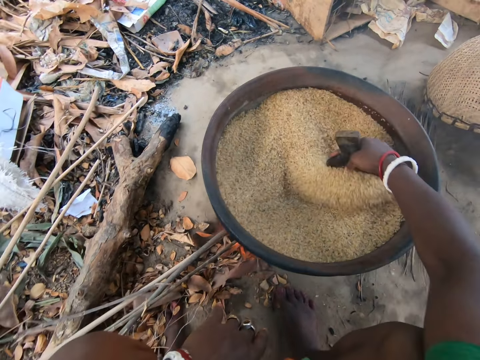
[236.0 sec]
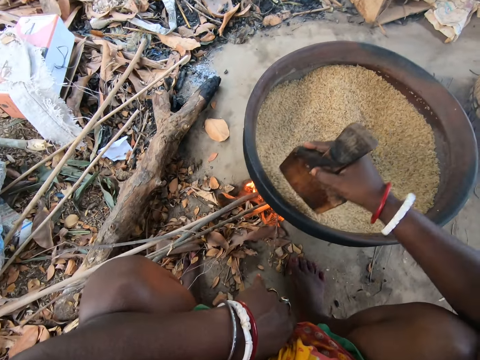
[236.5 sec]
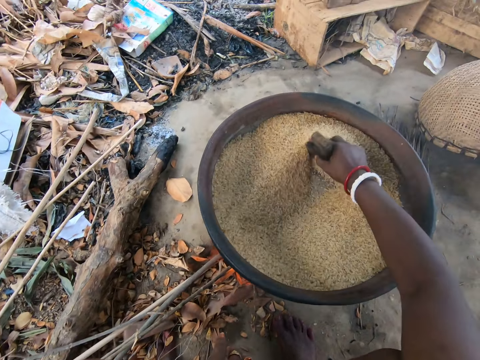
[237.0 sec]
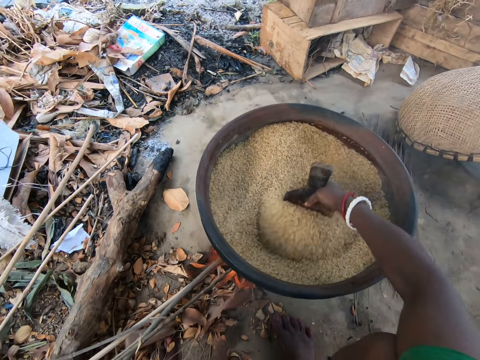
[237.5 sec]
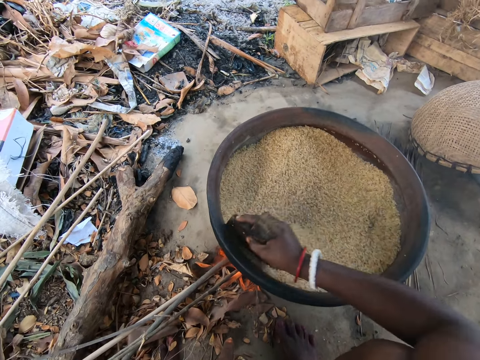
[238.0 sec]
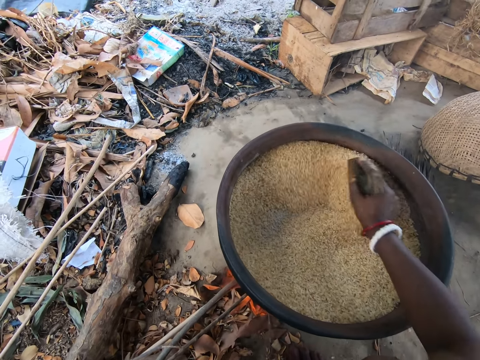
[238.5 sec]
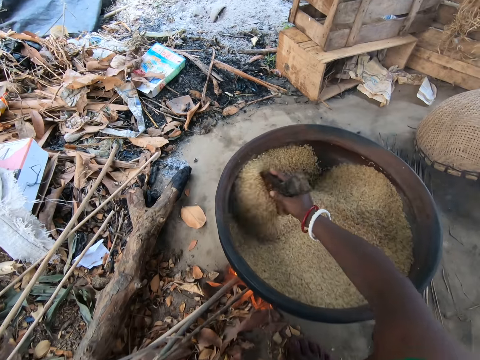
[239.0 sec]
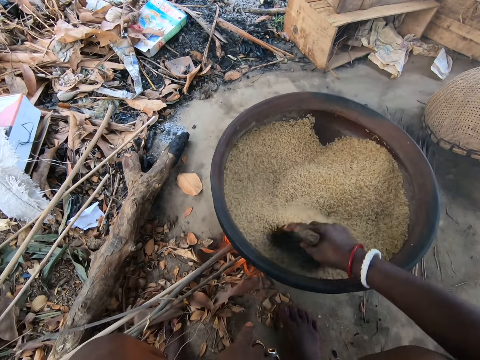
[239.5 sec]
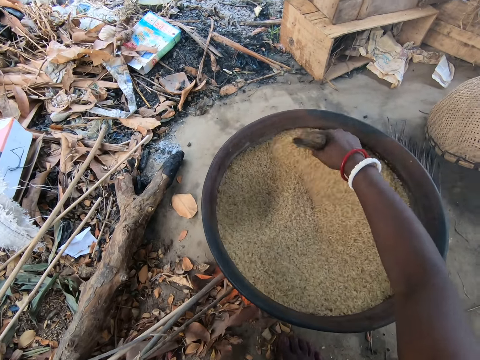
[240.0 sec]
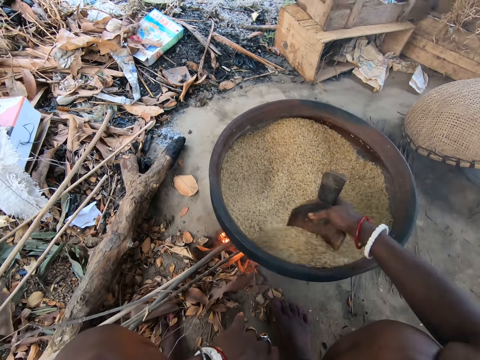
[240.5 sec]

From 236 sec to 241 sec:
The camera wearer stirs something in the pot.

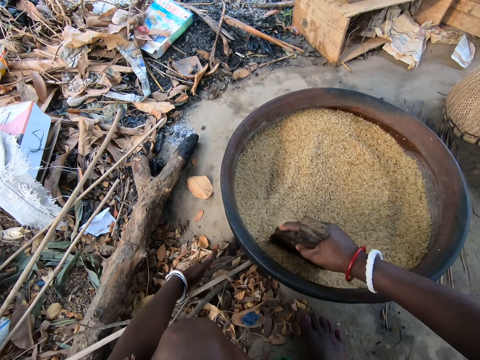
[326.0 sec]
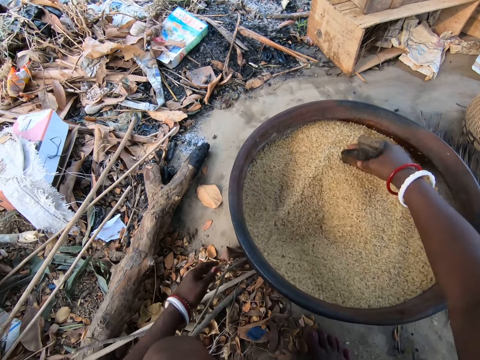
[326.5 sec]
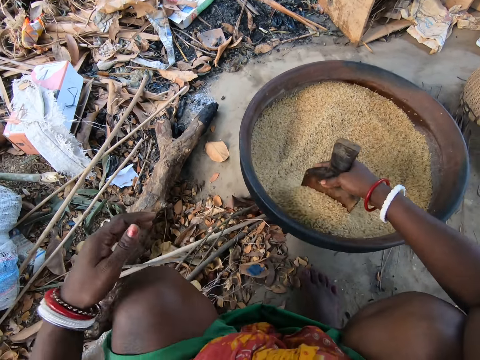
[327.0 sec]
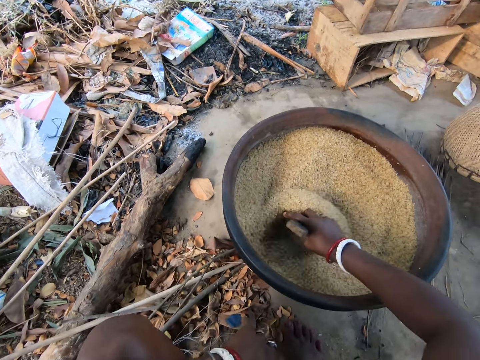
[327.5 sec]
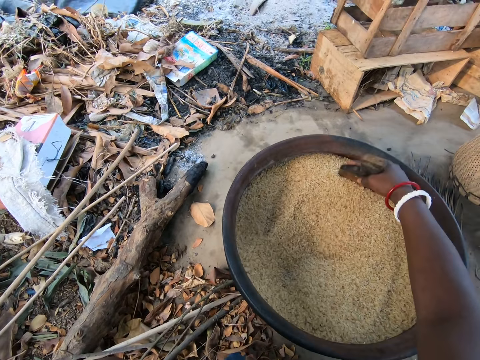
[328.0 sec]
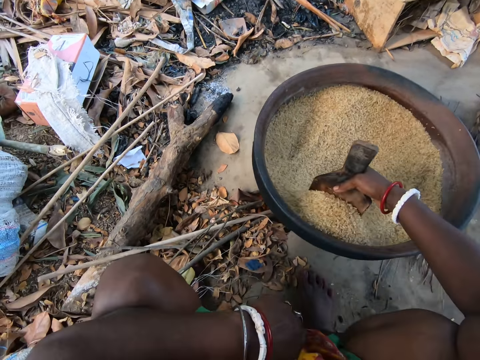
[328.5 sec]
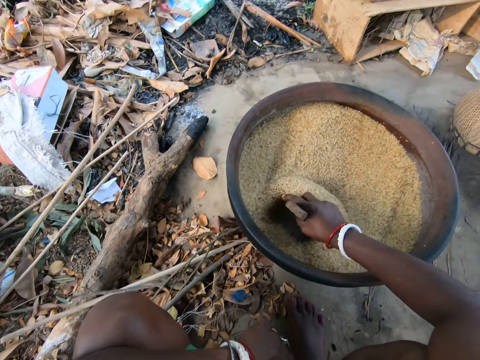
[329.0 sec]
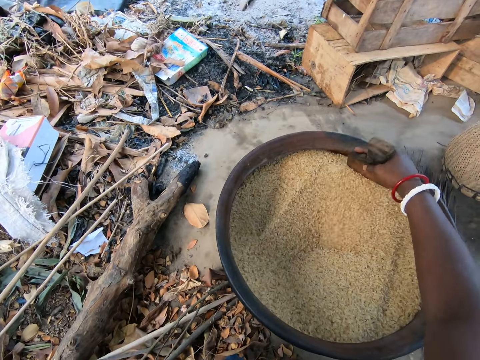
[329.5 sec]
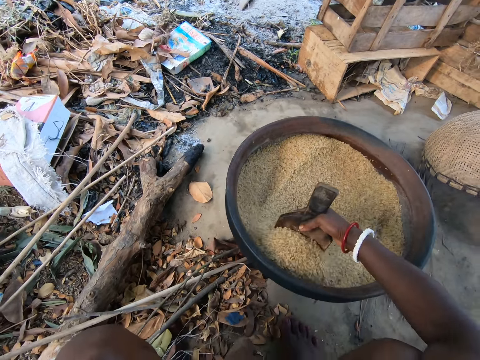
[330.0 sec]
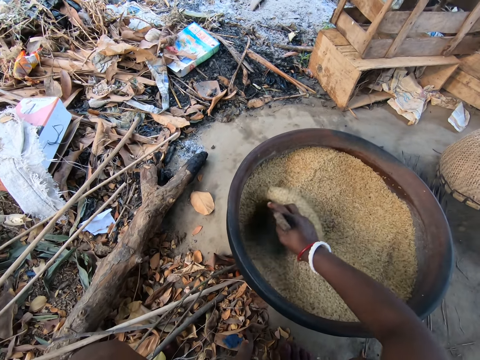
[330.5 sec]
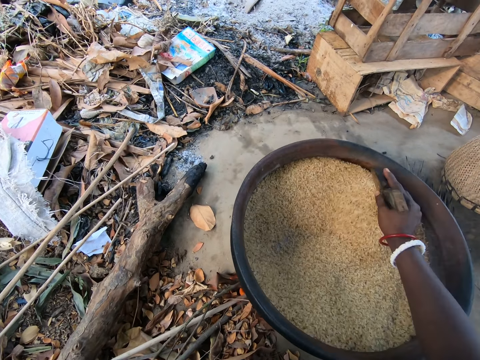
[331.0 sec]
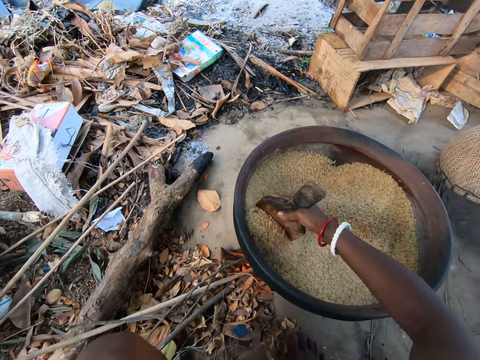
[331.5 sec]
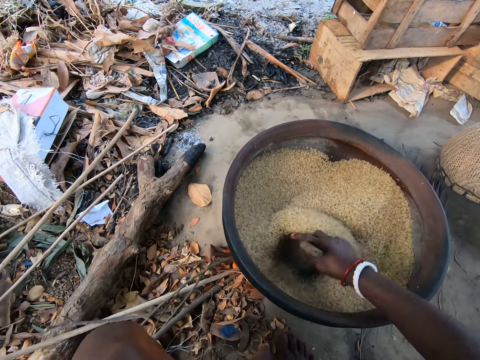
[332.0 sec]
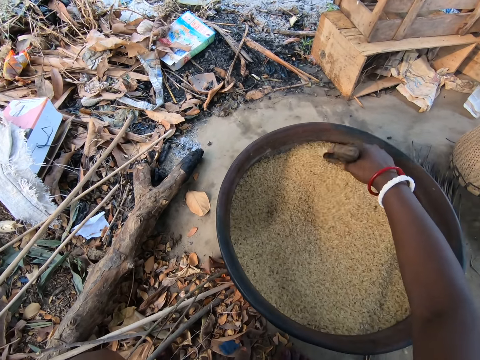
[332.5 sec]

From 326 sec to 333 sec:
The camera wearer puts the left hand on the knee.

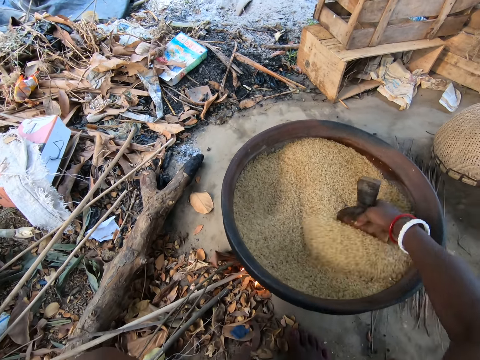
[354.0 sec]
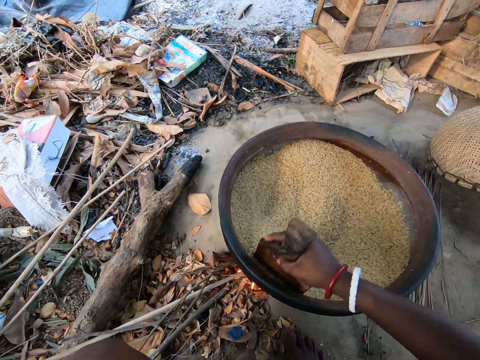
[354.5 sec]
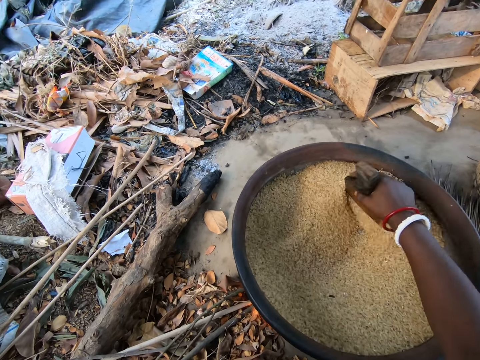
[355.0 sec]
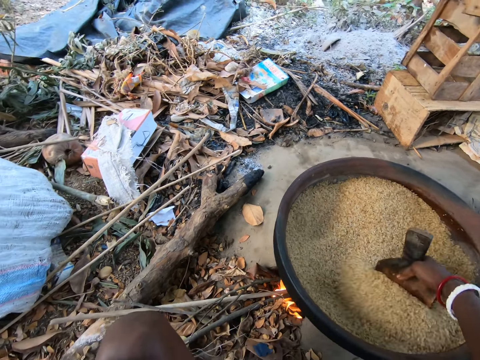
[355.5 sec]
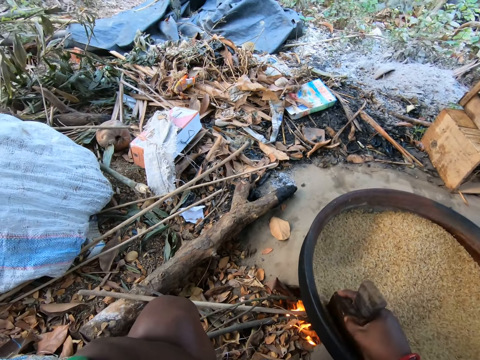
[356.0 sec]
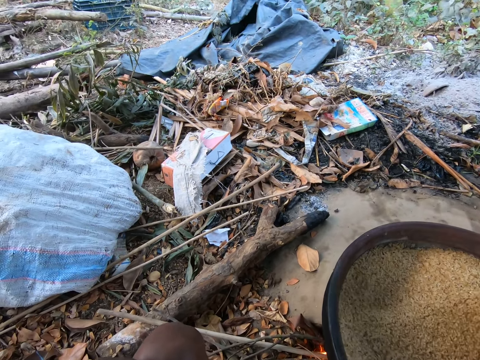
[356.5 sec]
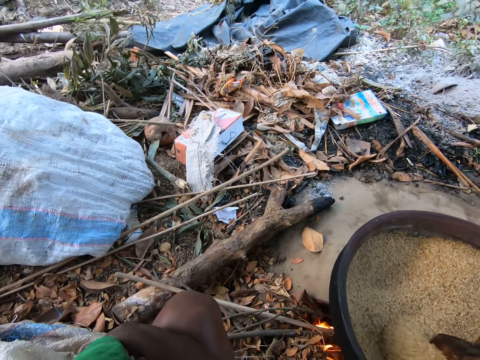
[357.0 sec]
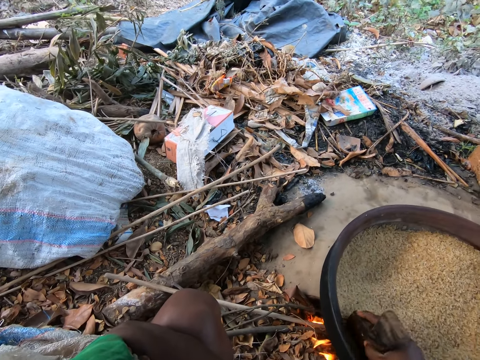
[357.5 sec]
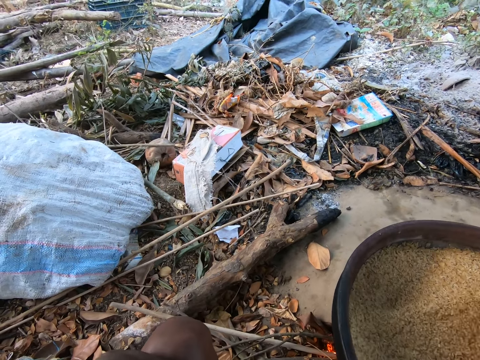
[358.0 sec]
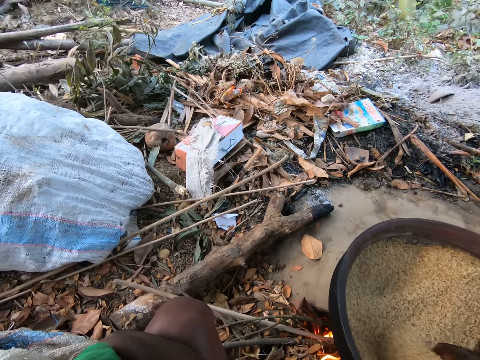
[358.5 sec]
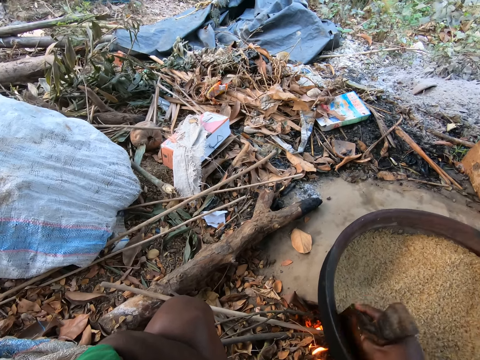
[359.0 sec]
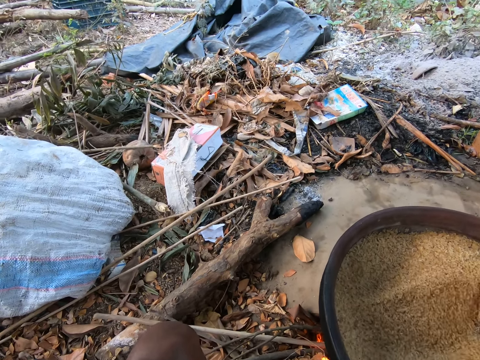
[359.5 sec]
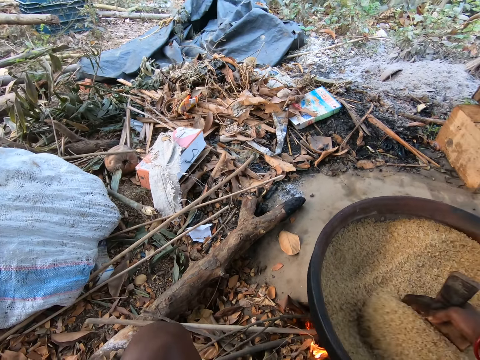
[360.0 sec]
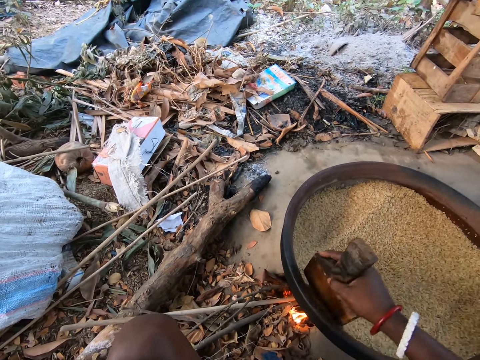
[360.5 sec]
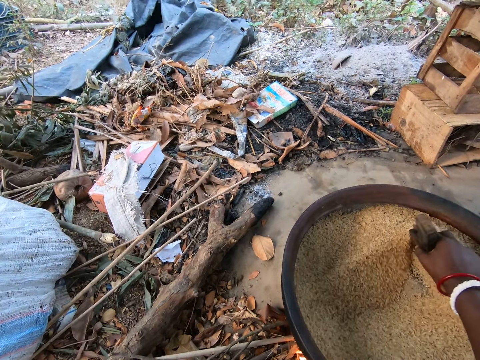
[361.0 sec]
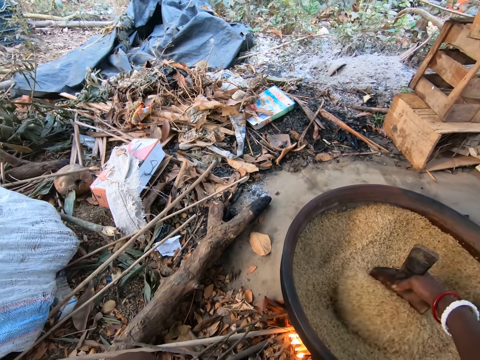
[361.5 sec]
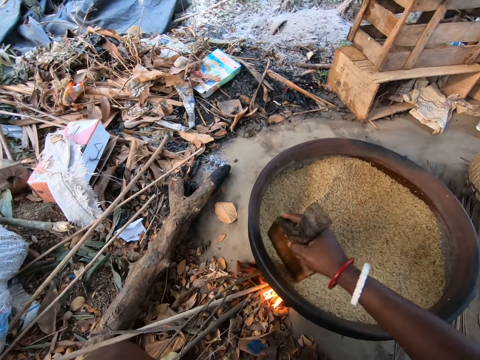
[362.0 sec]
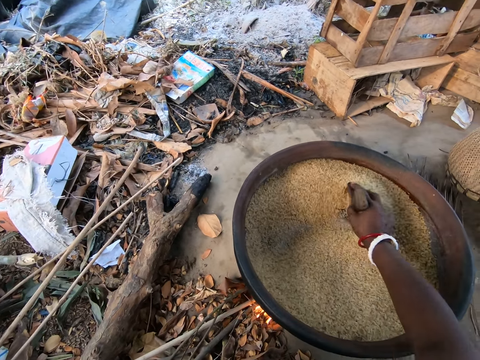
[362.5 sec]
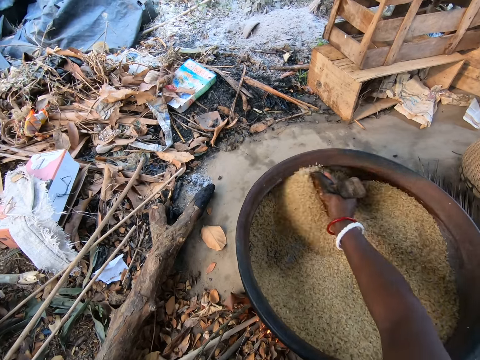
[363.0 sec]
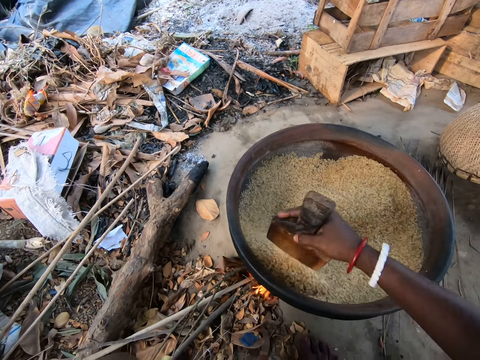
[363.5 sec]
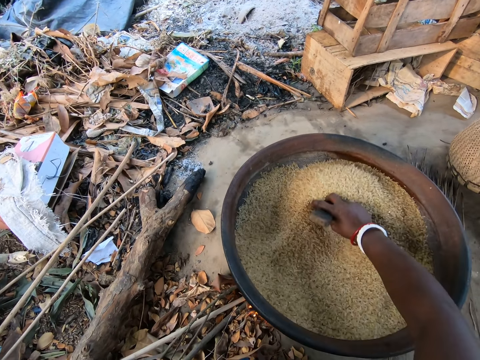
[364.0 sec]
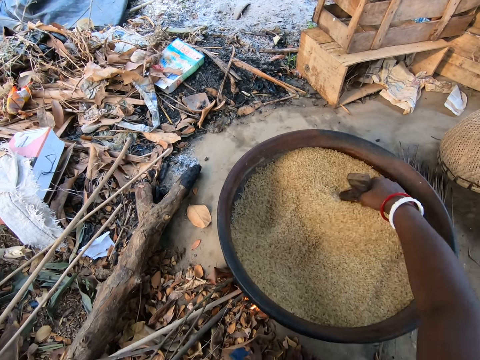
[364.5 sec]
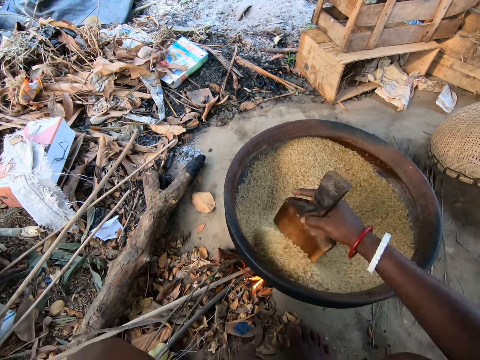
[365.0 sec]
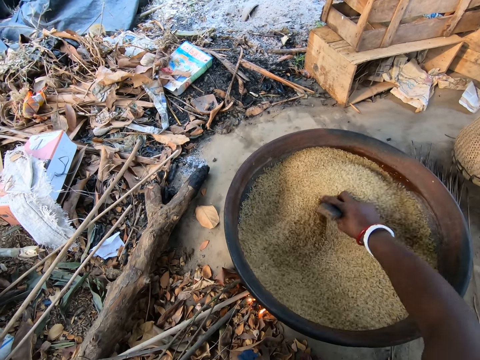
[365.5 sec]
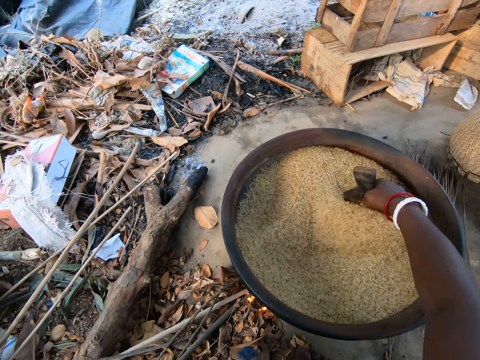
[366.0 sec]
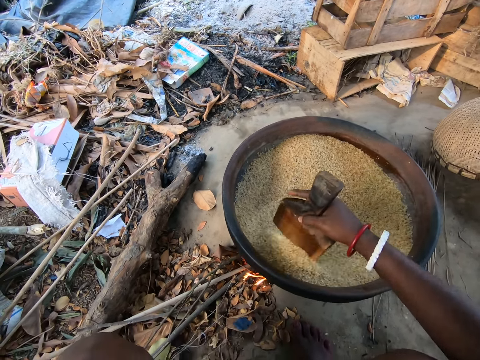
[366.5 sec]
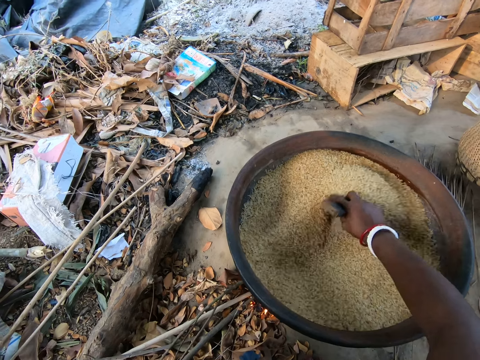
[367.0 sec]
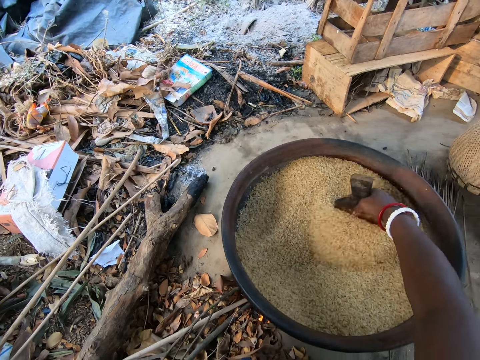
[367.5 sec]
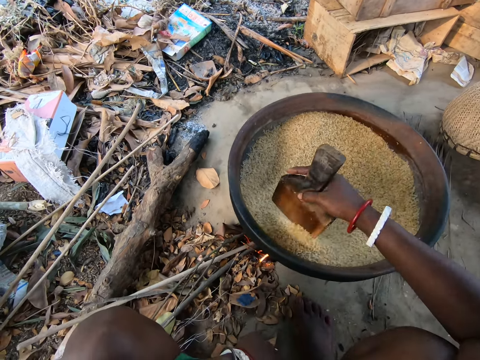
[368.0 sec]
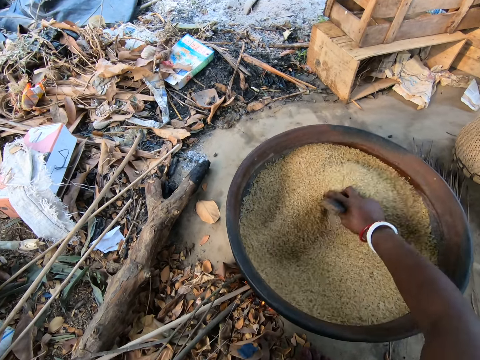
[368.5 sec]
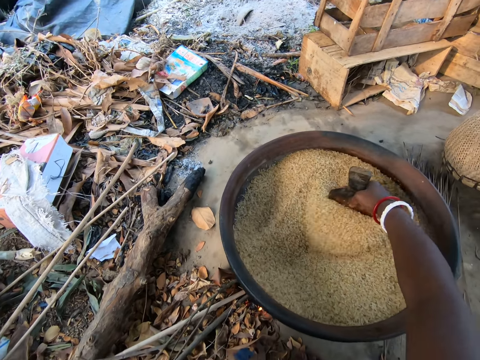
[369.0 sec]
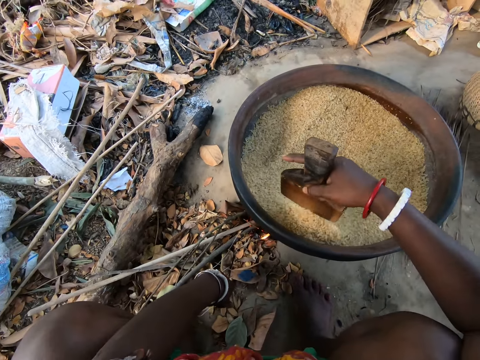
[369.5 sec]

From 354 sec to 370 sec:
The camera wearer looks to the left side. They look at the cooking tray. They push twigs to the fire.
